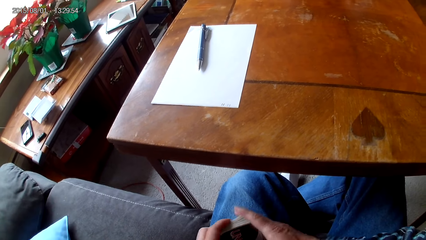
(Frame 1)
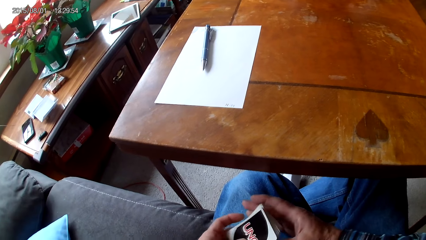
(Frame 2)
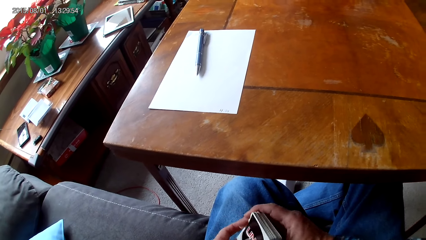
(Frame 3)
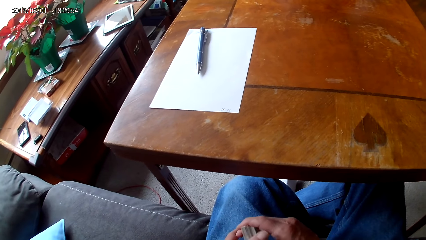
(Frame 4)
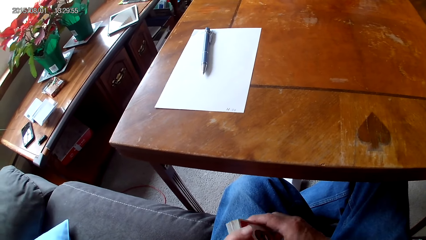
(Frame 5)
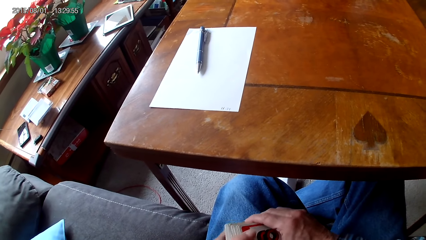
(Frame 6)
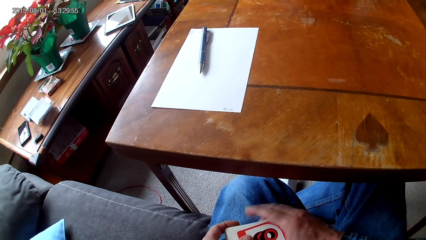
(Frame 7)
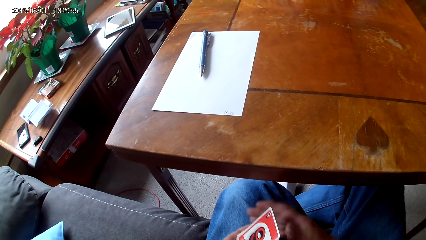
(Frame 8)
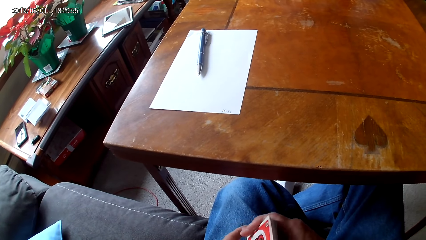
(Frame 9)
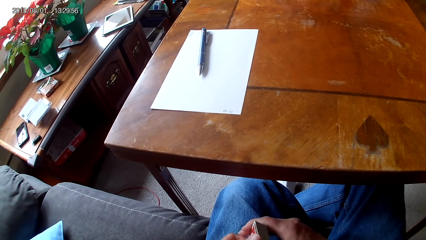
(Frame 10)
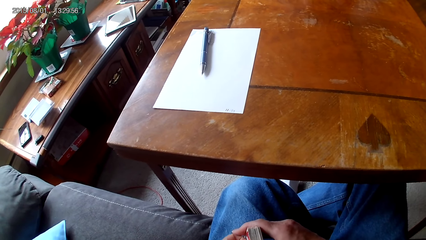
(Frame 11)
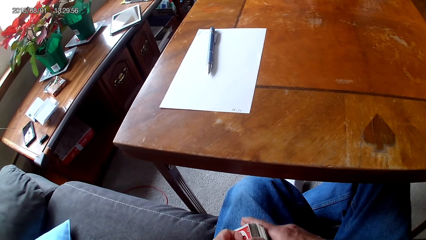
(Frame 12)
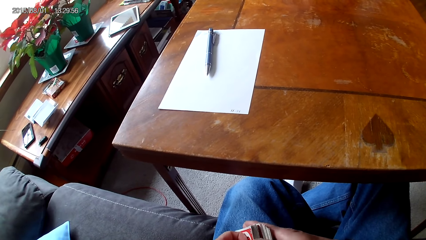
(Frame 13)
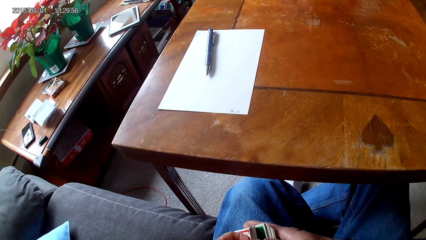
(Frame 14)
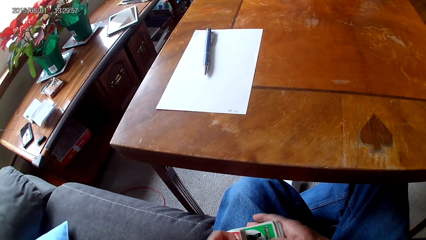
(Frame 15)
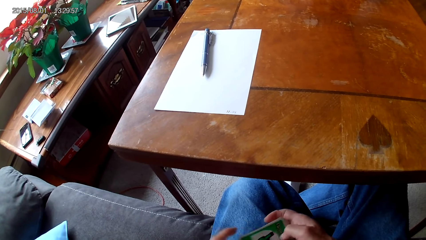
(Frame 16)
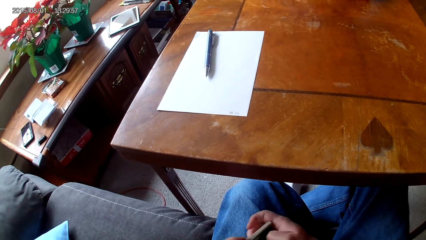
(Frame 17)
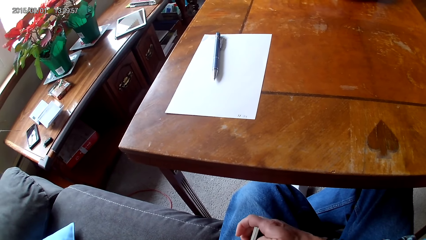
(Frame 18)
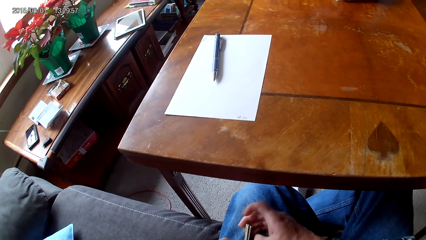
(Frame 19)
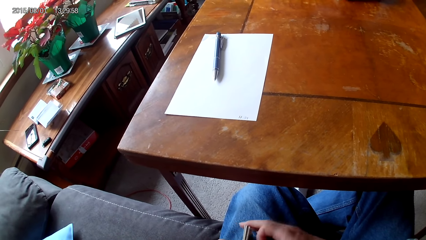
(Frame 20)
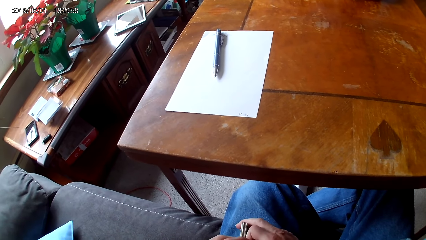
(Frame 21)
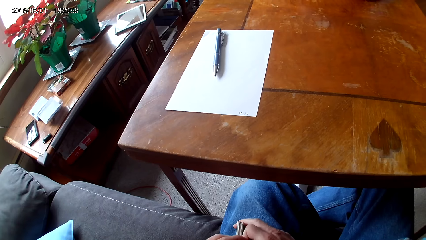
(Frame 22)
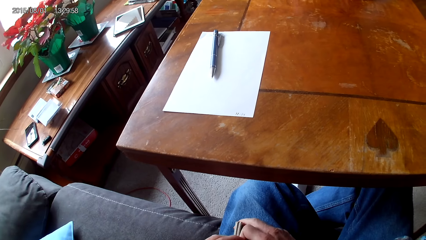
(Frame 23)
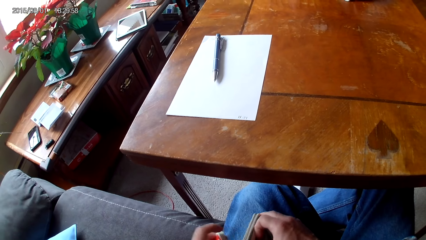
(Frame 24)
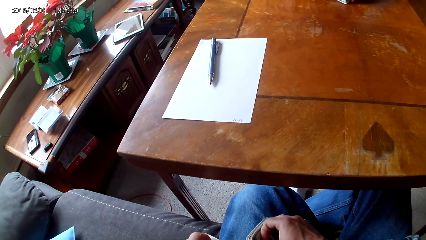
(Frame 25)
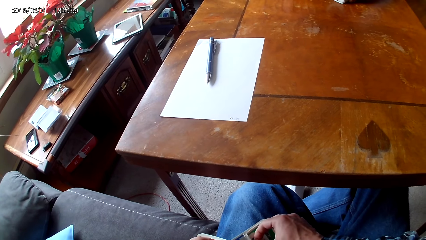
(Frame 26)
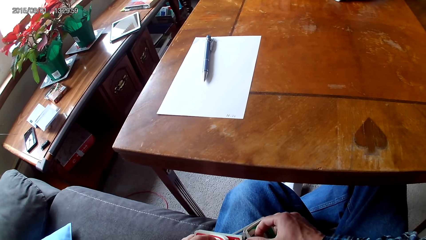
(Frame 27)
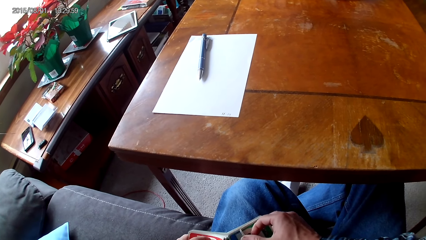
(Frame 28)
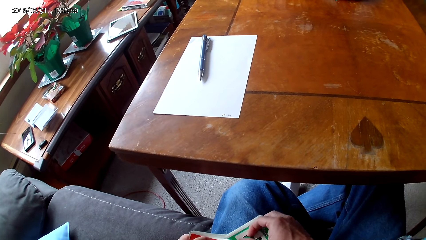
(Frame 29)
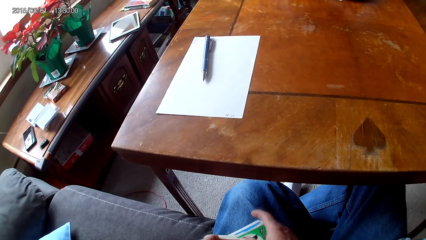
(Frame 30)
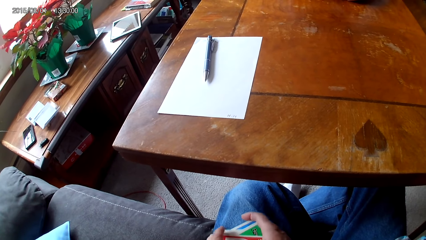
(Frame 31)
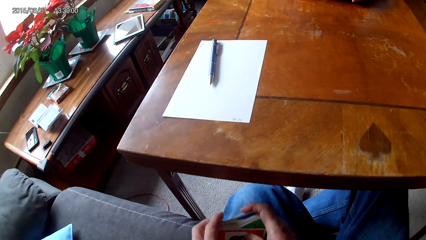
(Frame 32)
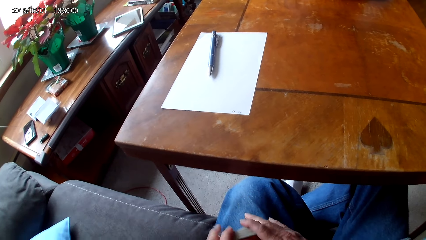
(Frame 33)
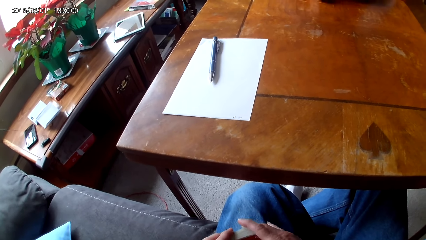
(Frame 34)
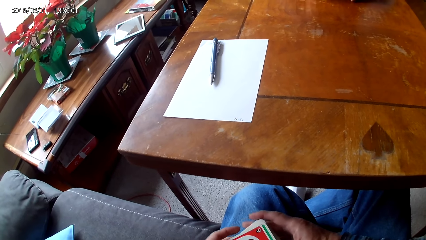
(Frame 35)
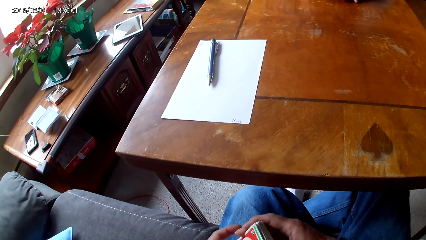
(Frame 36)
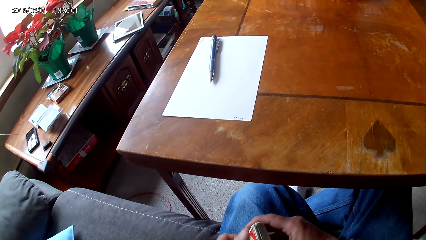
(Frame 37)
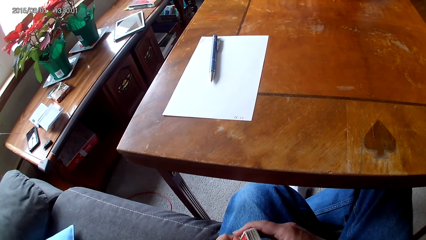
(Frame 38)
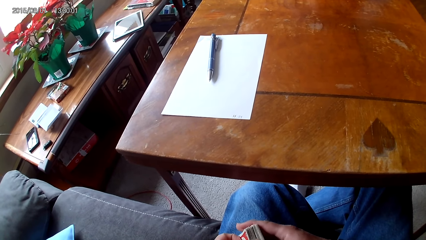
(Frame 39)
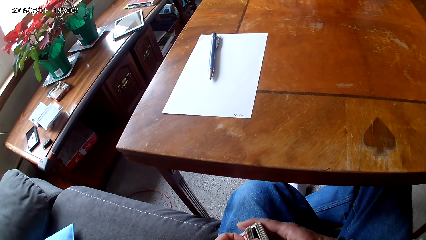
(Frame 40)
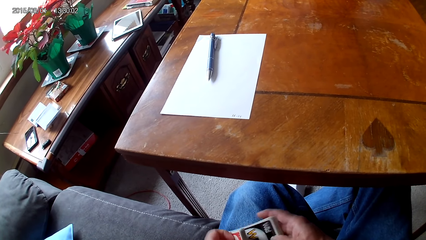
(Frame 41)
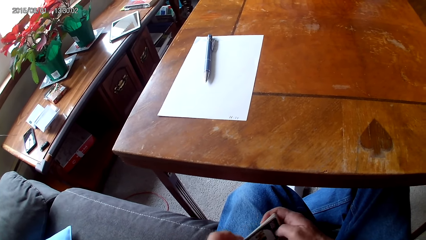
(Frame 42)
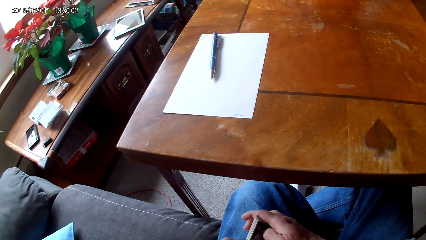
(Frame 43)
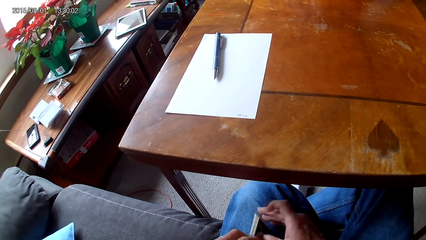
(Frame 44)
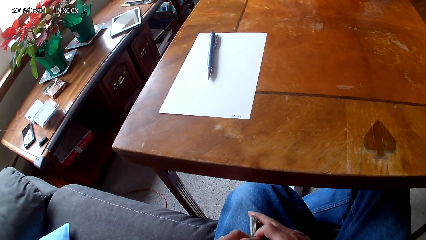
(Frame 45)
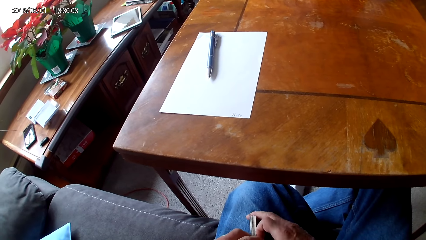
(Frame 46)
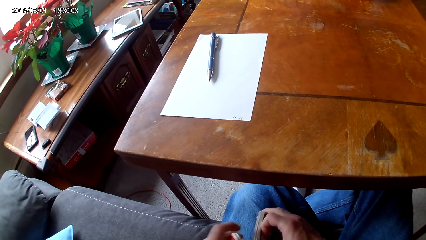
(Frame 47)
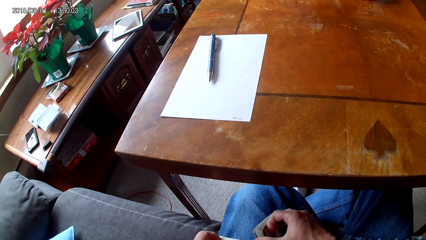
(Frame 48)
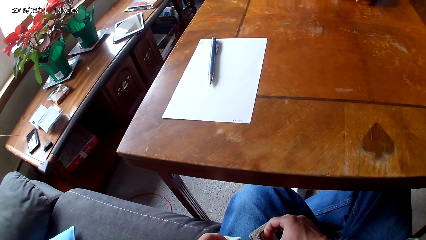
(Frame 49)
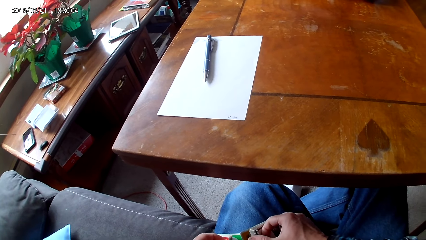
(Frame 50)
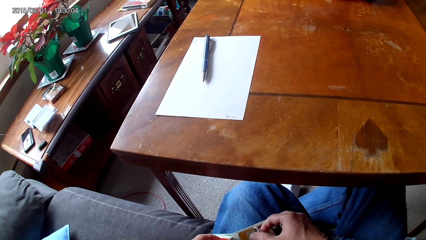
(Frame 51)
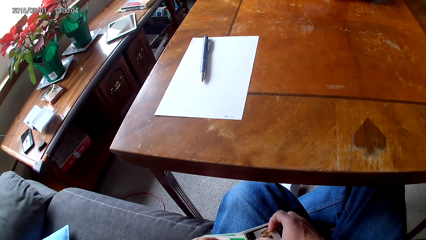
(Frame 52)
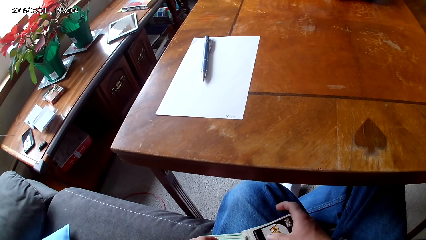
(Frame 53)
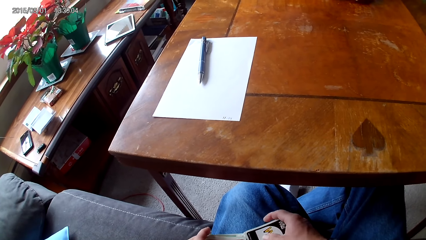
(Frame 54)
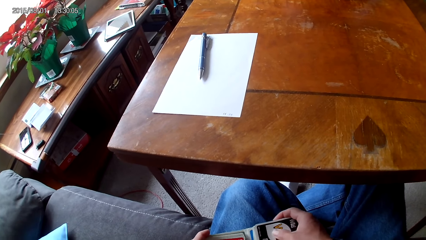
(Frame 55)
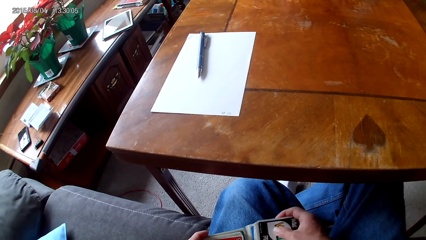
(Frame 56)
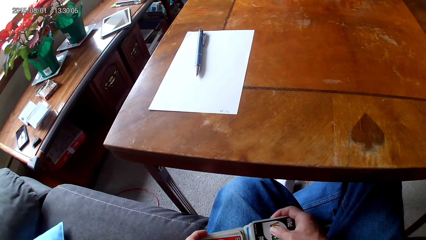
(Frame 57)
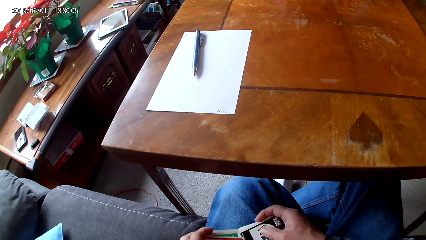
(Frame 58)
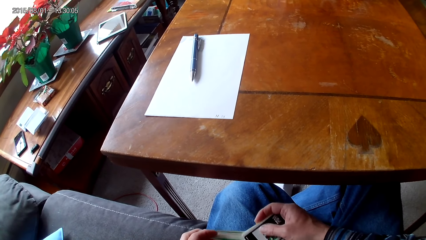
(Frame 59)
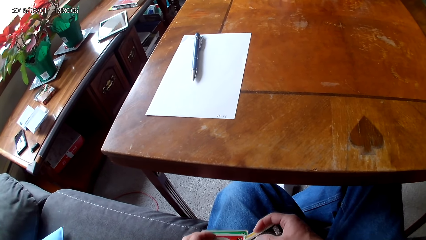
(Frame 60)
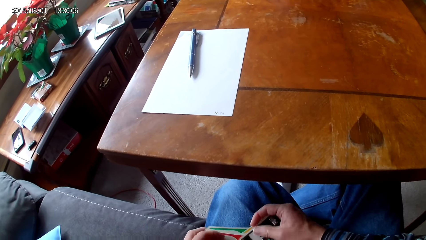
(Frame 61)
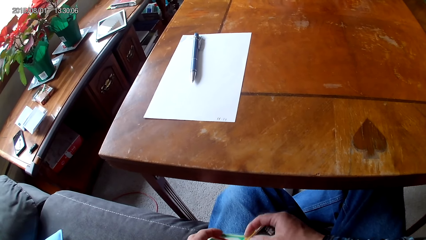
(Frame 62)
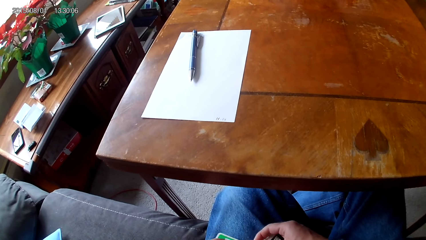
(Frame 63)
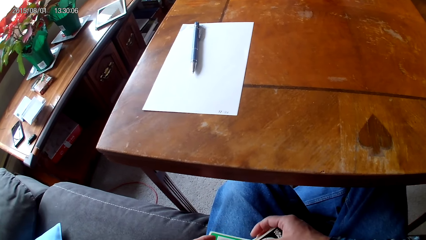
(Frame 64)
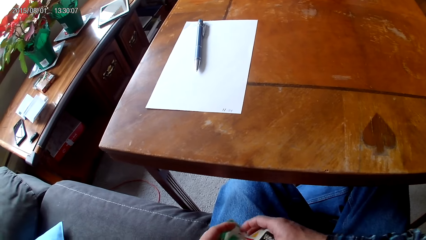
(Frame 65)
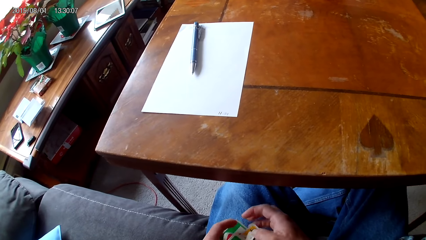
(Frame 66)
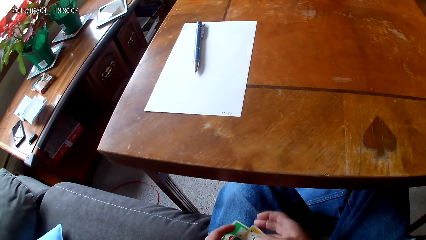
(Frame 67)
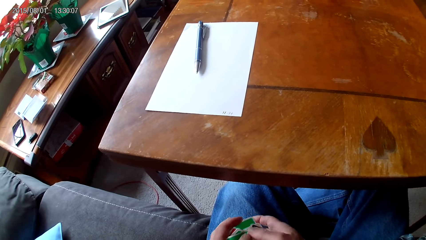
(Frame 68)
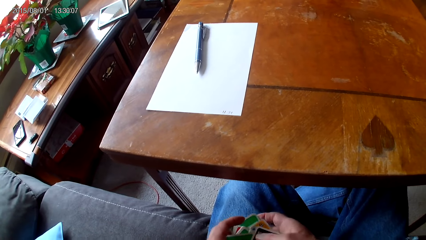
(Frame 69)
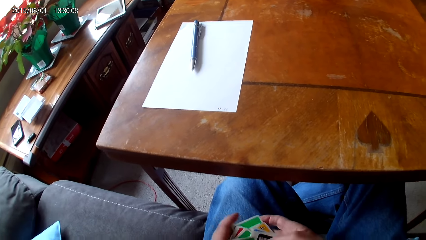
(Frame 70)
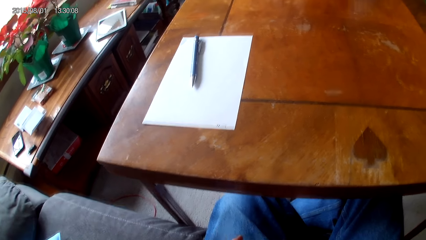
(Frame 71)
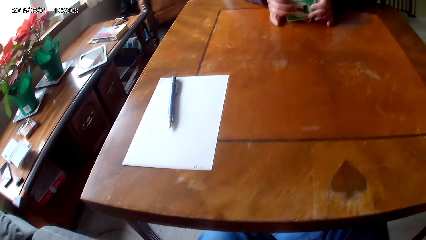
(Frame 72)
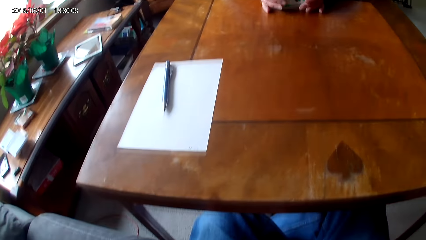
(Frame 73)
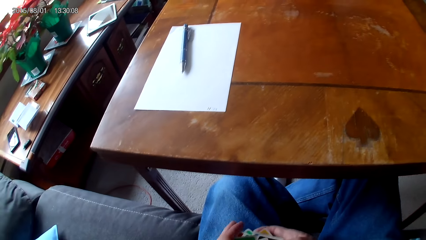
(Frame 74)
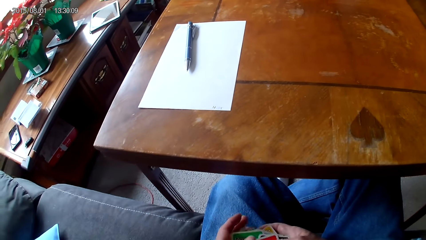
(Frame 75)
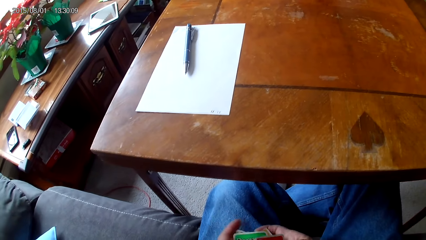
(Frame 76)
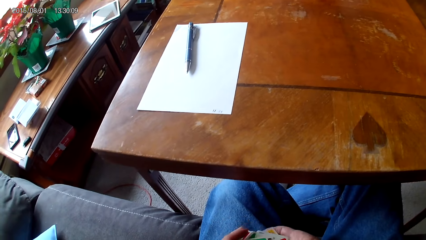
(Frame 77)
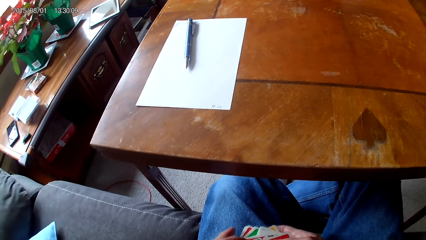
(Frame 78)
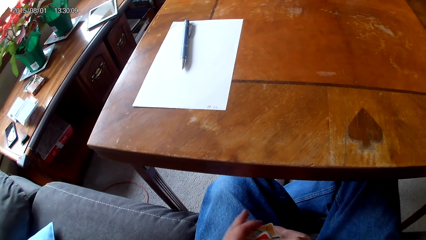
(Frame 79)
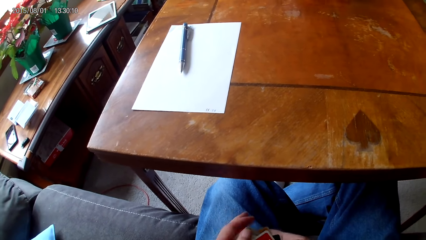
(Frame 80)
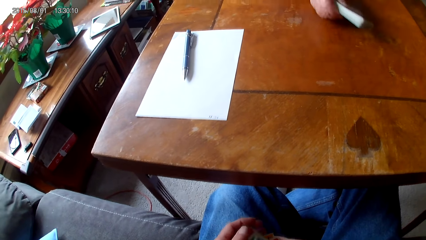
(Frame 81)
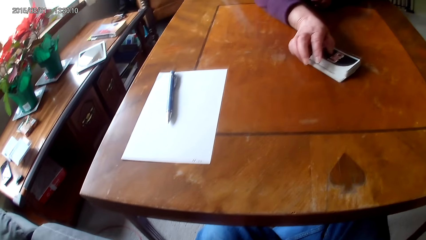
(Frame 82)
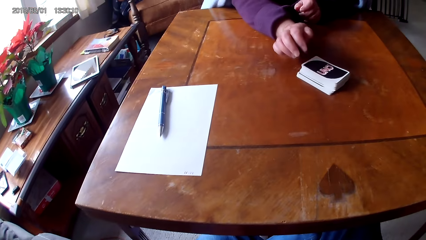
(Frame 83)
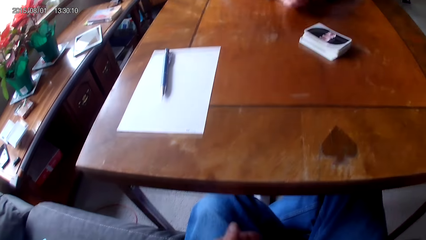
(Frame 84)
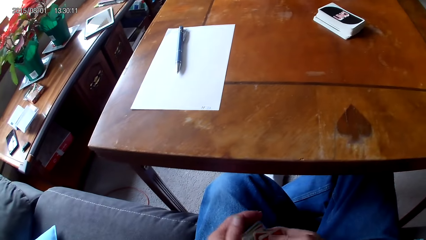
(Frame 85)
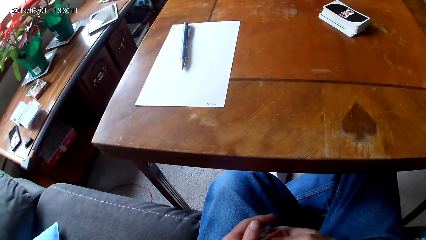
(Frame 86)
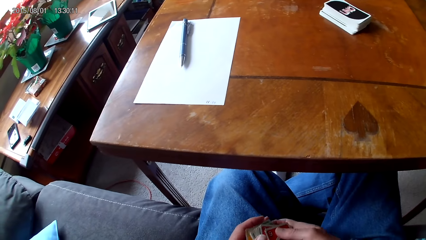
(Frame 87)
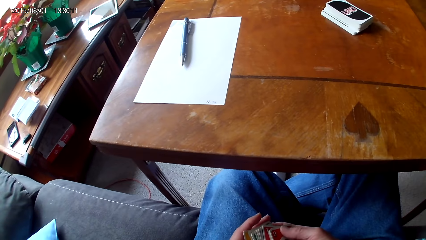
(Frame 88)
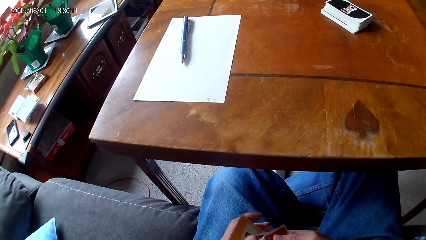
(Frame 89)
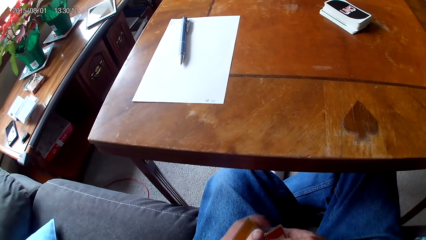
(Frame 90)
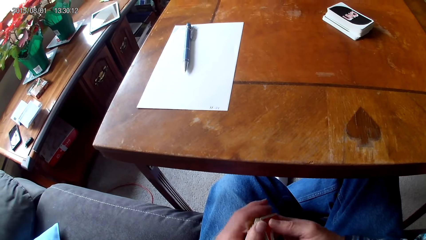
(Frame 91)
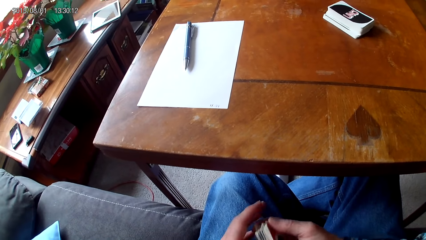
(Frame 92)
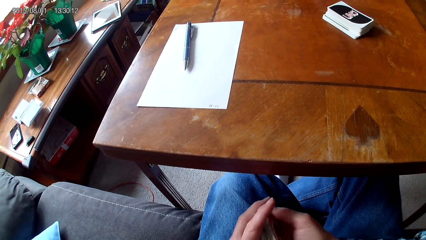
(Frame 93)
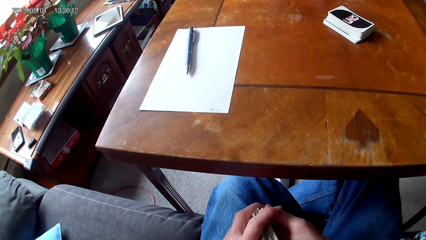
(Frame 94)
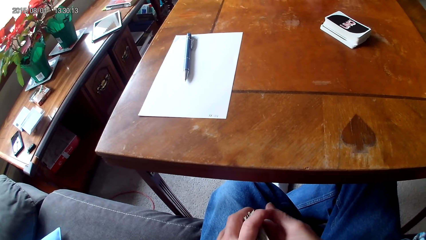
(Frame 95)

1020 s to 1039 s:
The camera wearer separates cards with hands. He sorts the cards on his lap with hands. He separates the cards with hands. He sorts the cards on his lap with hands. He holds the cards on his lap. A woman puts own cards on a table.
